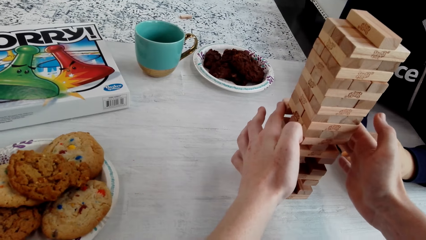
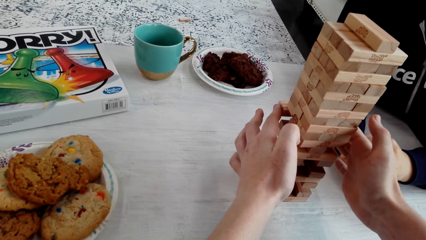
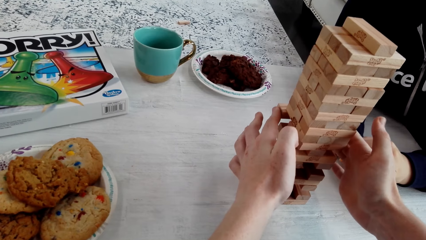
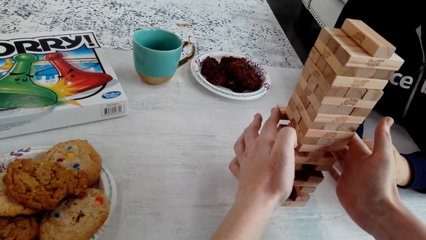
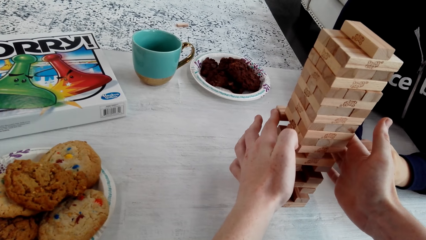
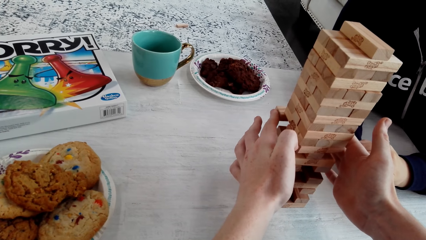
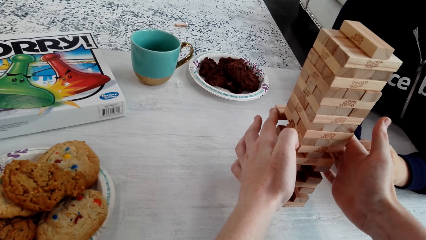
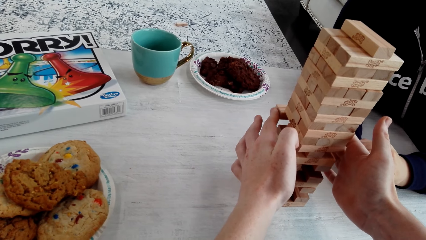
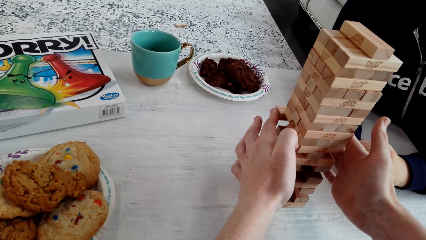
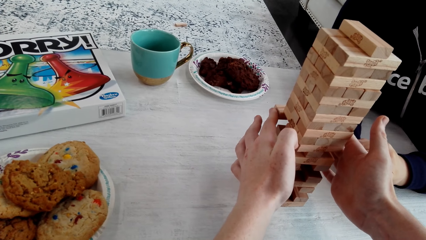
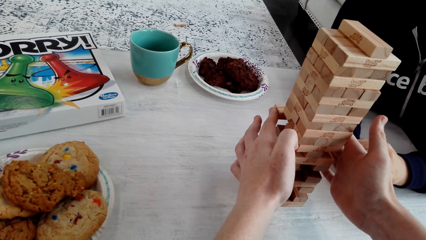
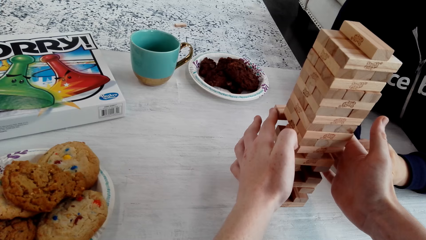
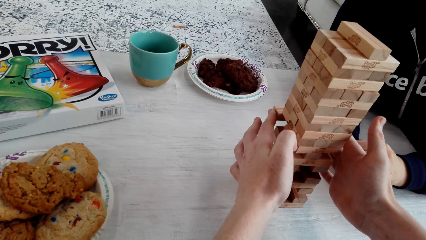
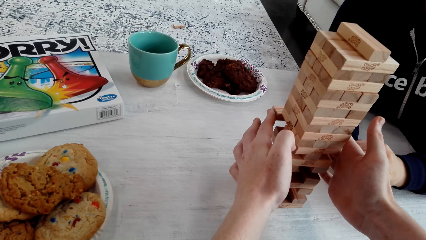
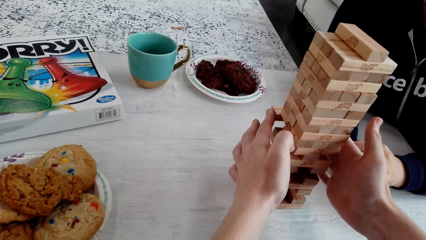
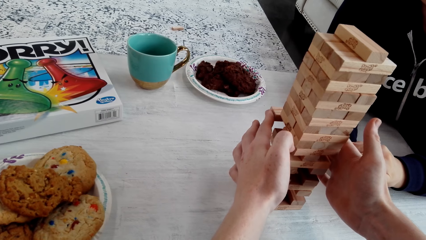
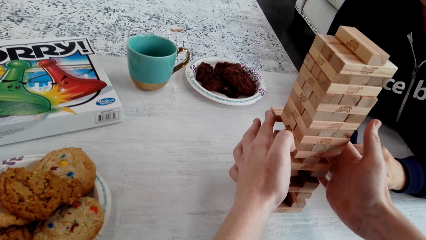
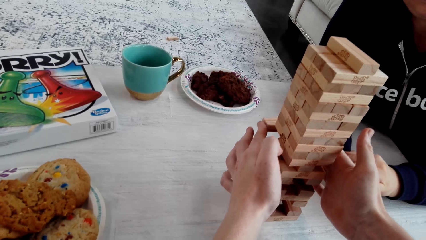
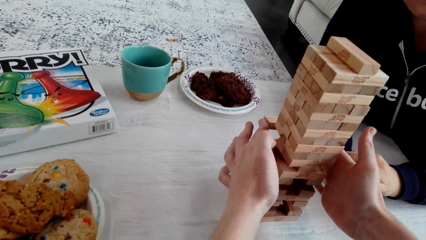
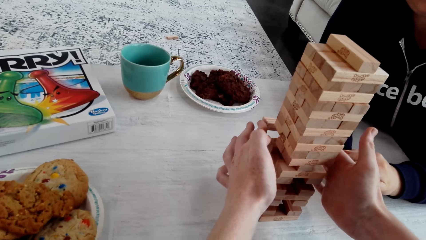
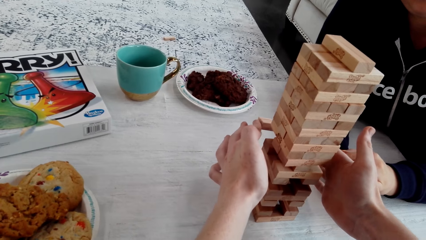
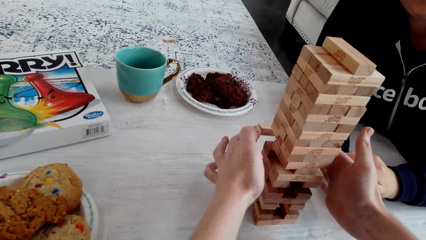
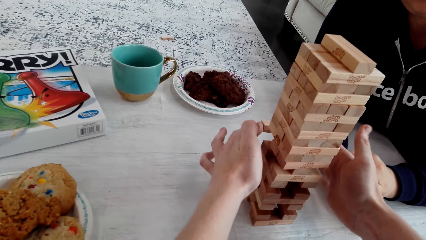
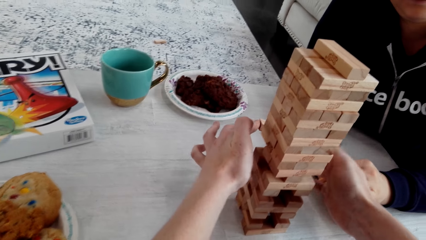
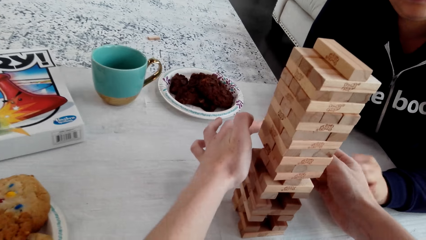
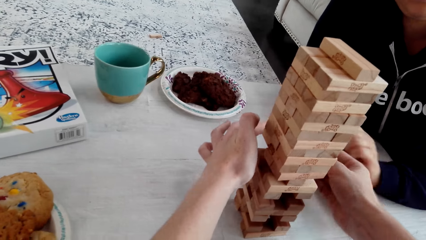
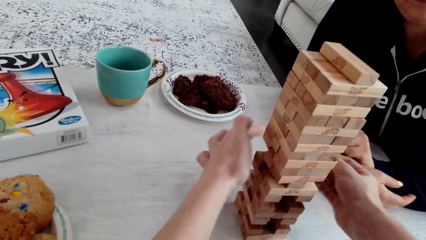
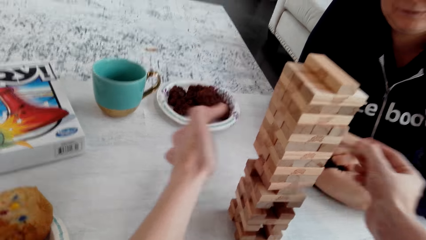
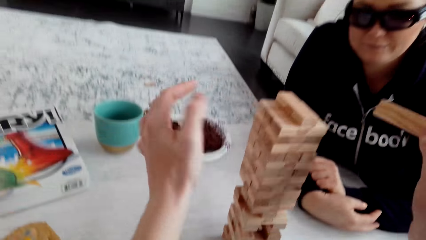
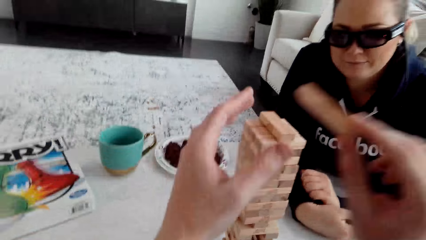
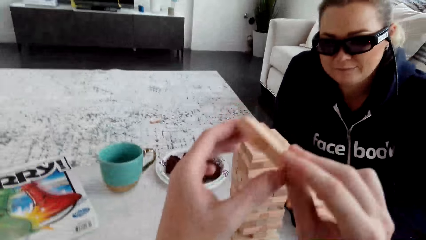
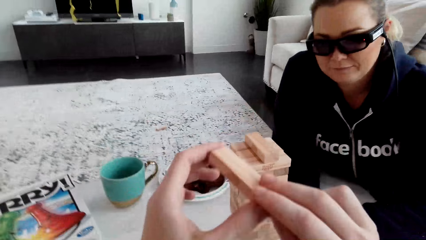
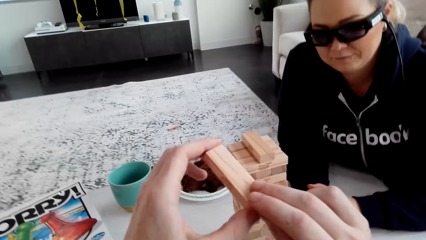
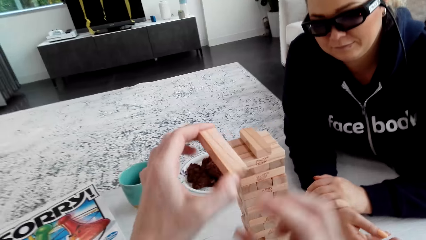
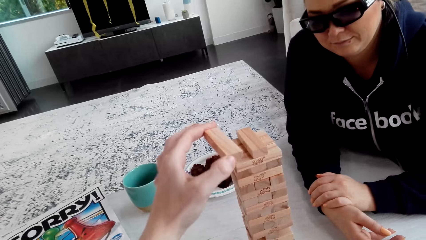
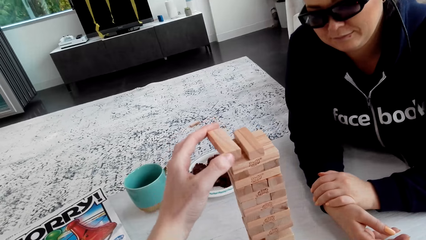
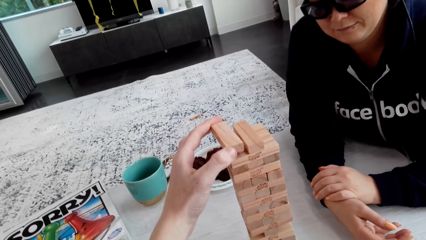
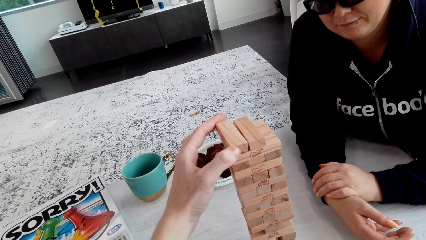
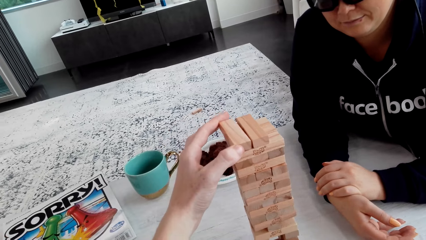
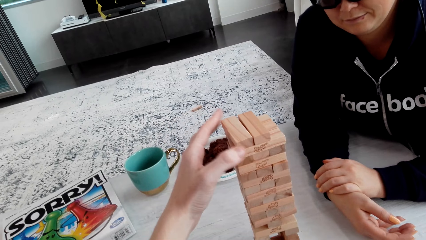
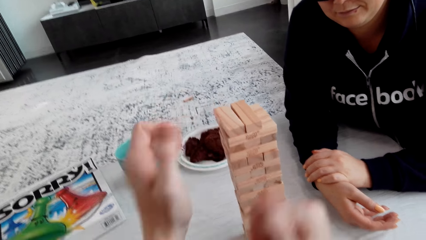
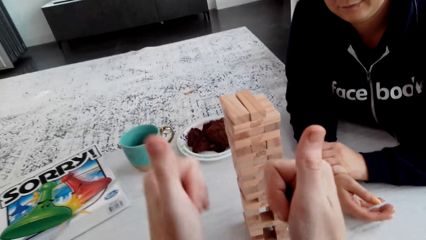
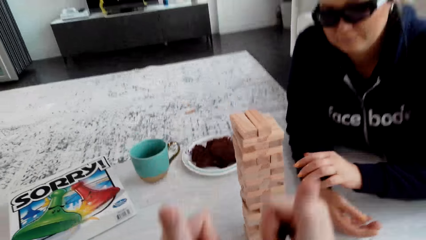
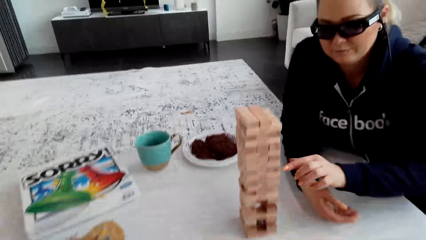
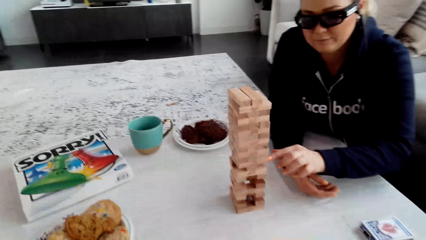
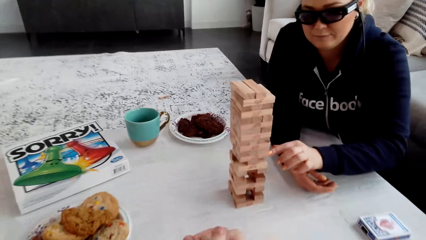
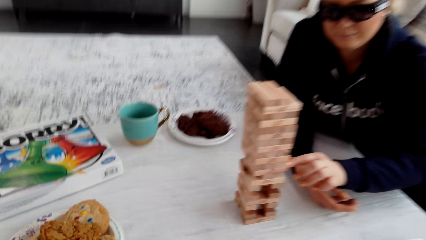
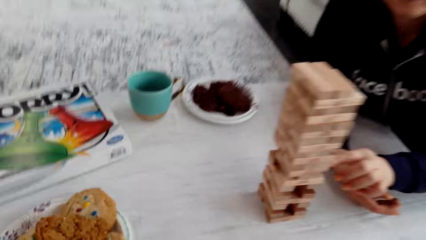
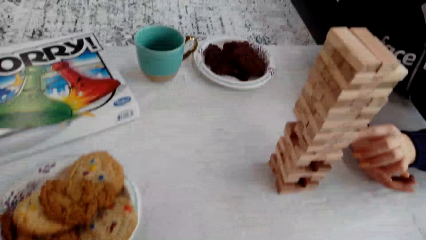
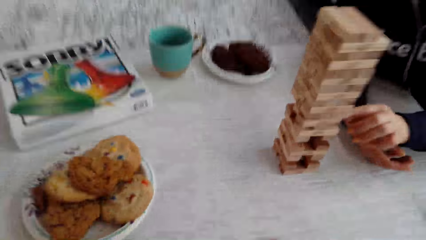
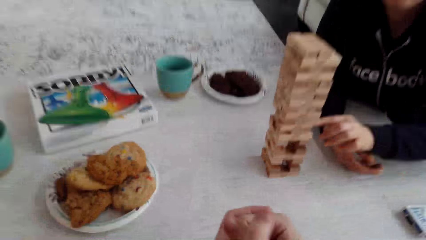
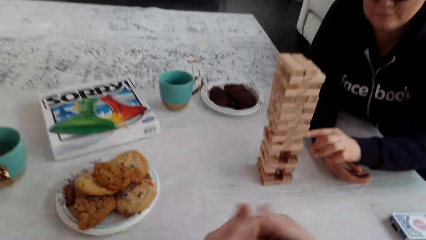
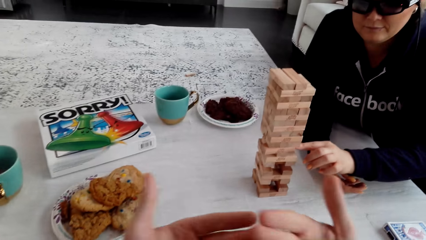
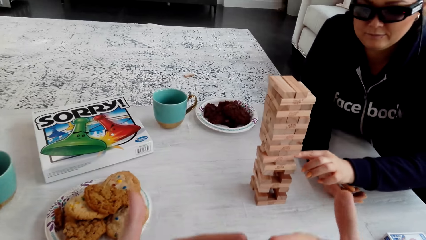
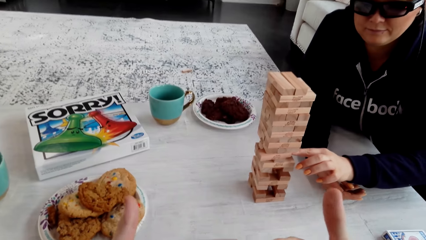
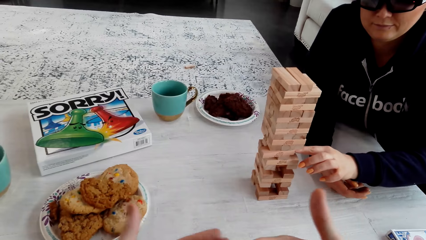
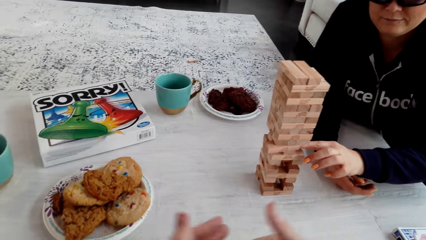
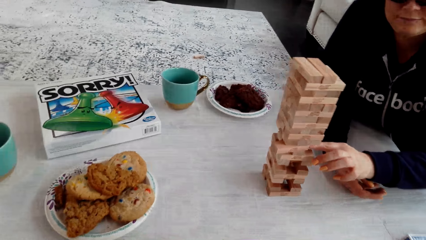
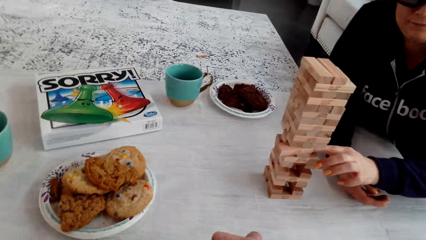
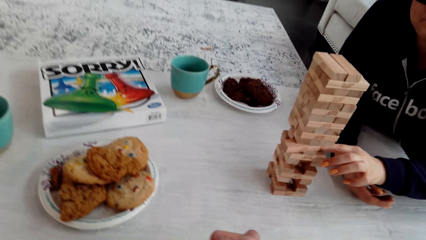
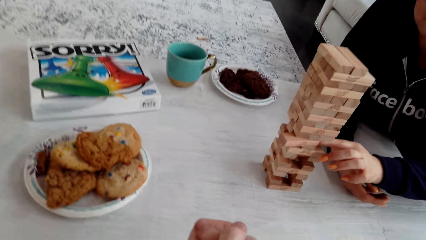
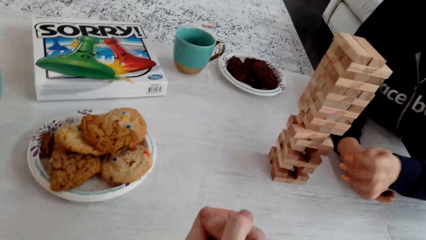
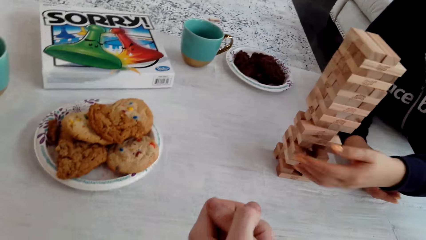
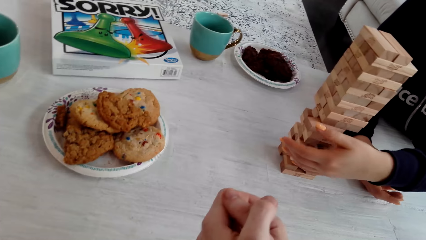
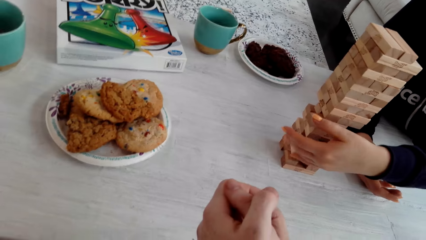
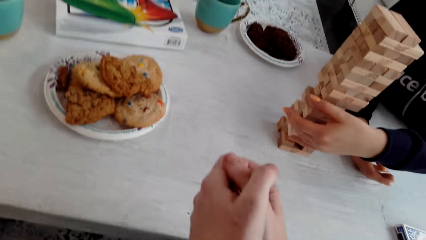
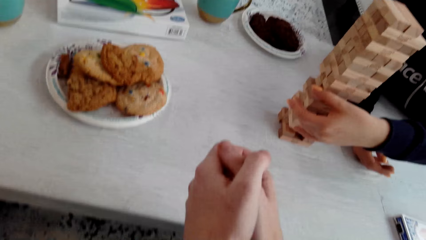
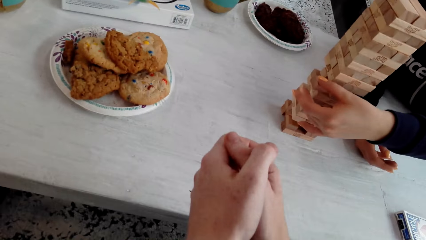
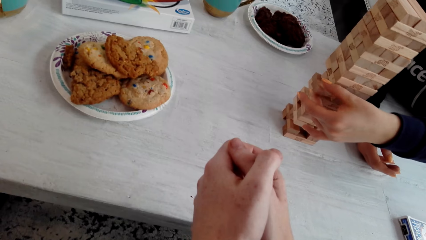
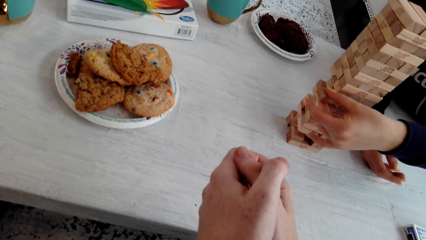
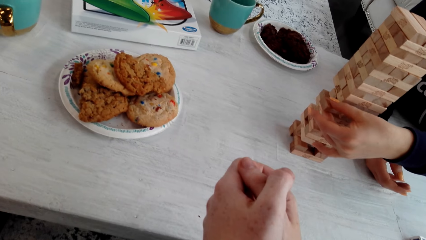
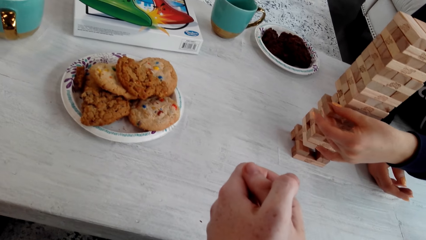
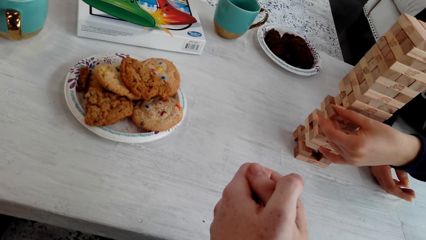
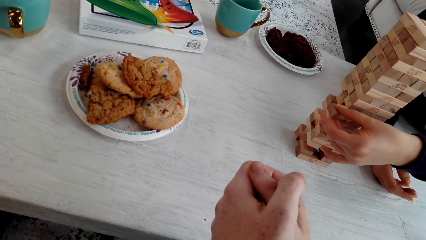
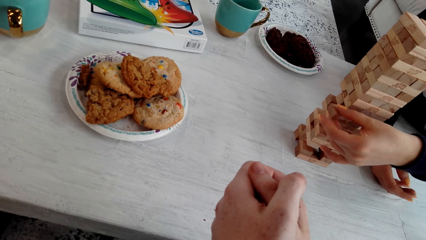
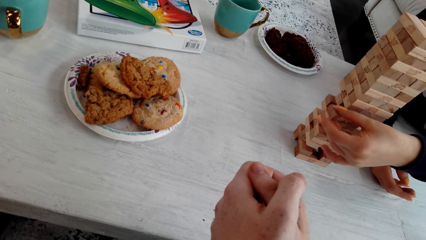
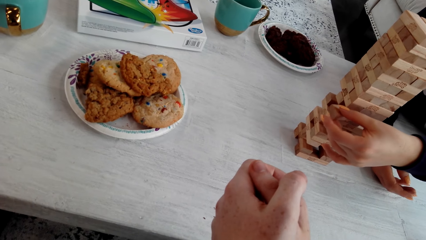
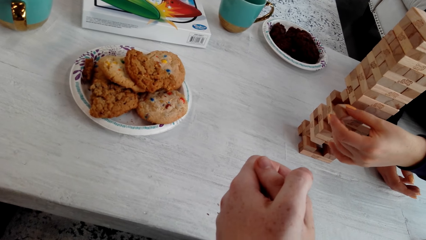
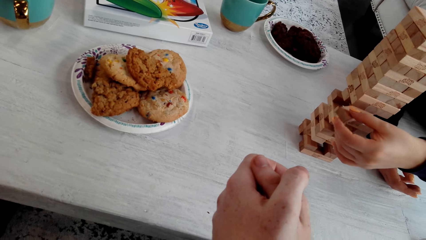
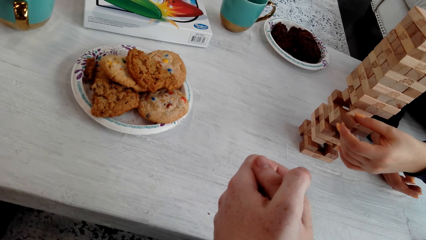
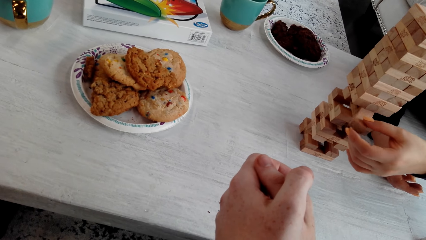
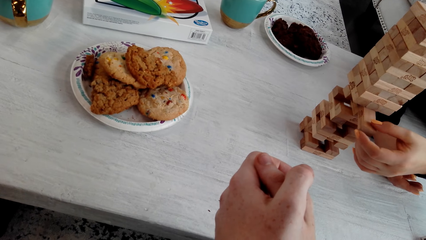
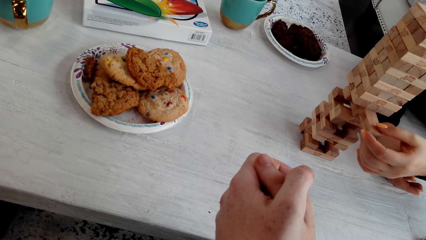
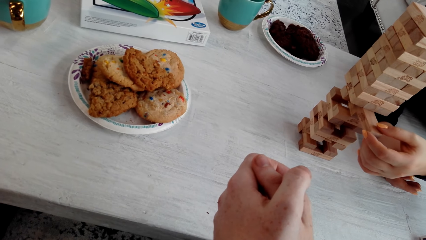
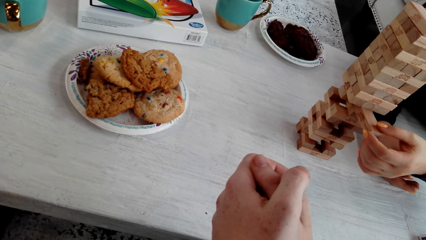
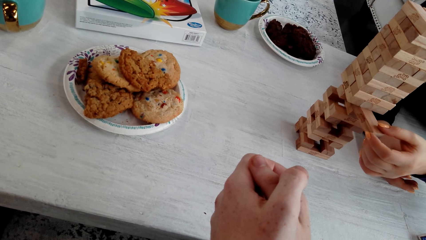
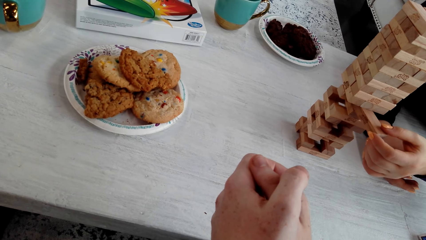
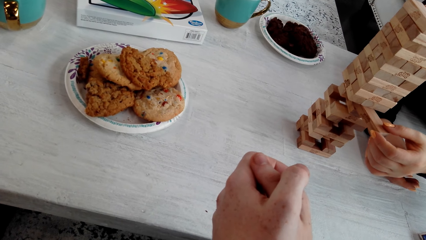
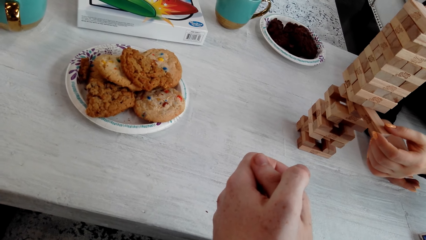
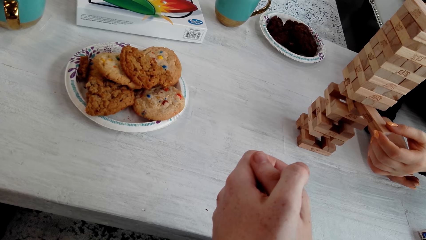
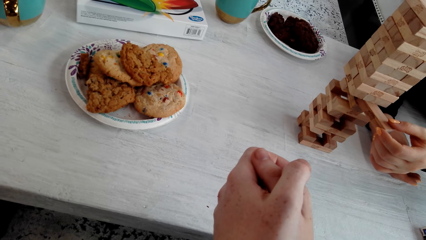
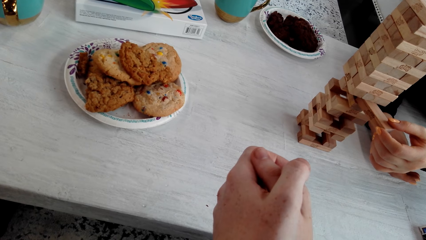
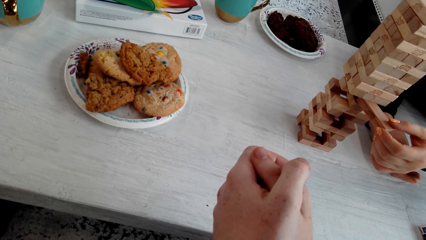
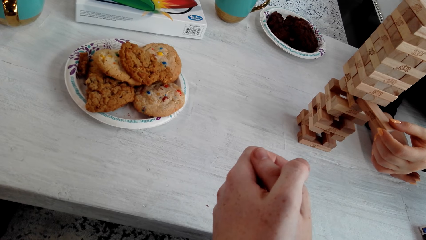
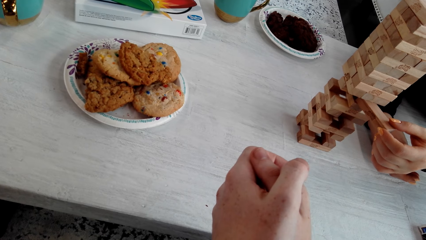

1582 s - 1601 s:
The camera wearer holds the wooden jenga piece with both his hands. He puts the wooden jenga piece on top of the jenga with his left hand. A woman plays the jenga. The camera wearer talks to the woman. The woman removes the wooden jenga piece with her left hand.
